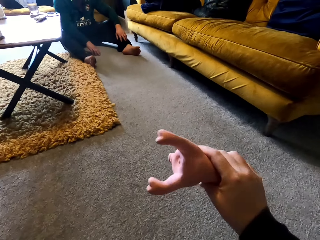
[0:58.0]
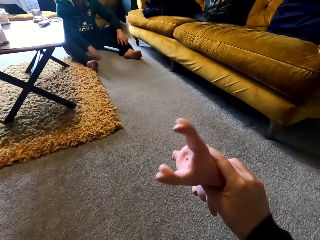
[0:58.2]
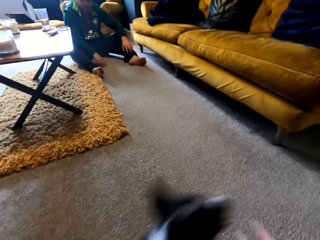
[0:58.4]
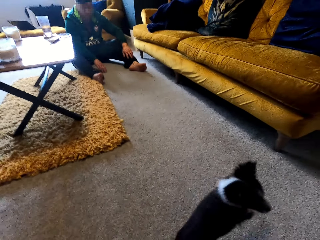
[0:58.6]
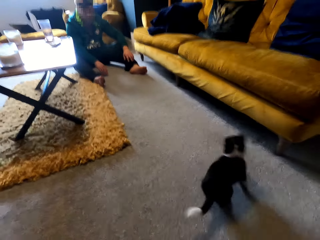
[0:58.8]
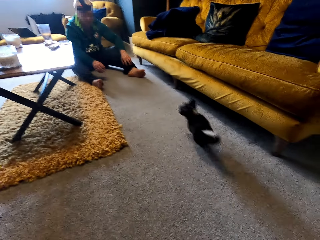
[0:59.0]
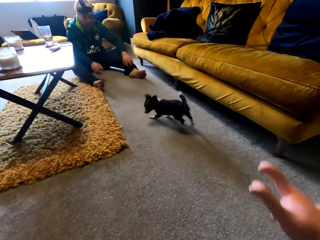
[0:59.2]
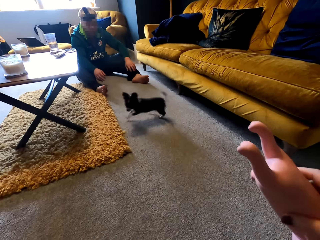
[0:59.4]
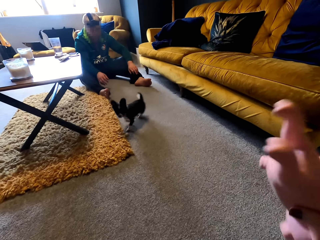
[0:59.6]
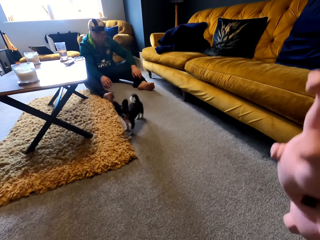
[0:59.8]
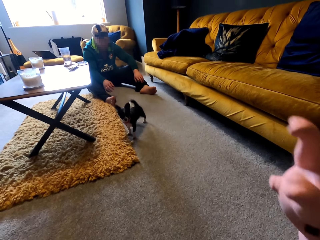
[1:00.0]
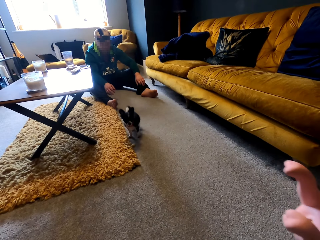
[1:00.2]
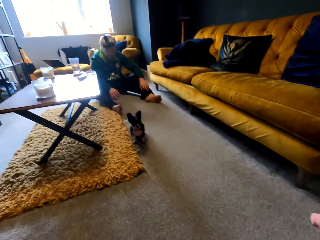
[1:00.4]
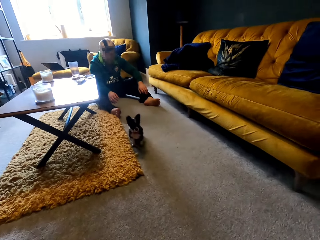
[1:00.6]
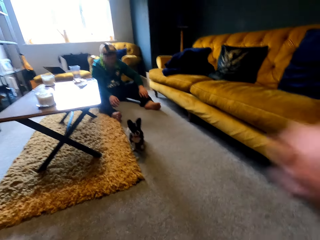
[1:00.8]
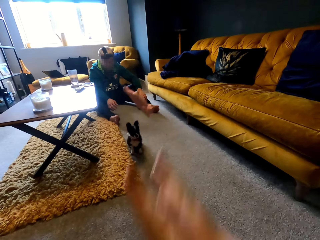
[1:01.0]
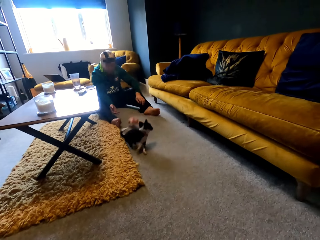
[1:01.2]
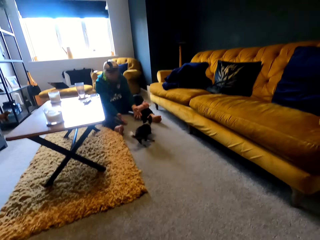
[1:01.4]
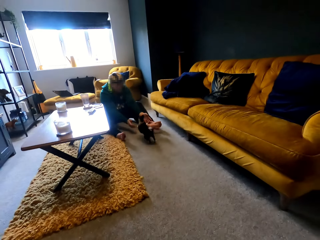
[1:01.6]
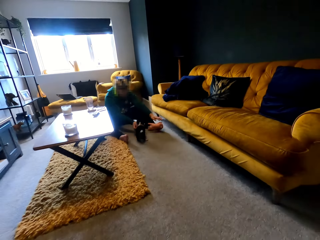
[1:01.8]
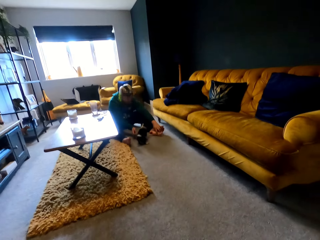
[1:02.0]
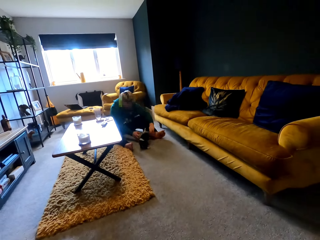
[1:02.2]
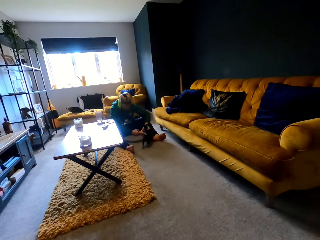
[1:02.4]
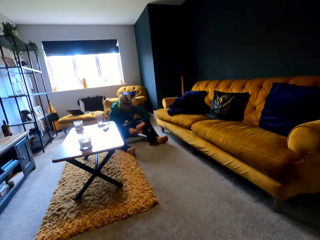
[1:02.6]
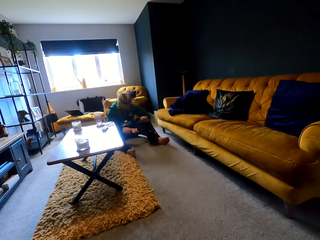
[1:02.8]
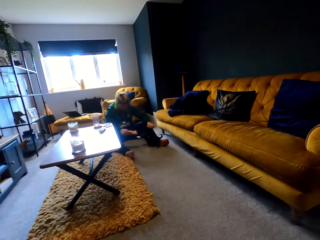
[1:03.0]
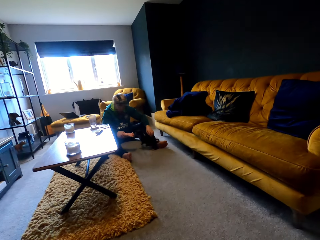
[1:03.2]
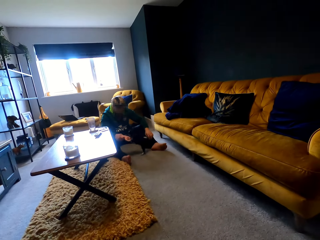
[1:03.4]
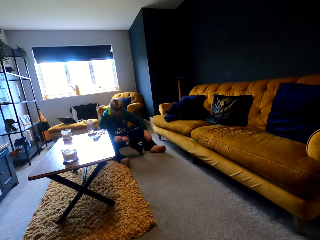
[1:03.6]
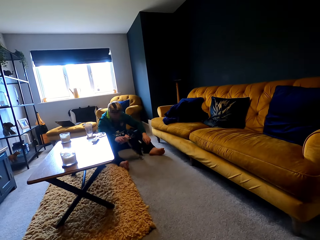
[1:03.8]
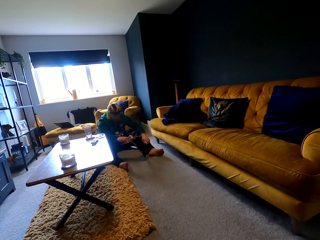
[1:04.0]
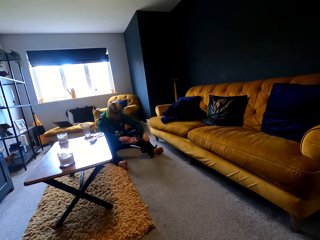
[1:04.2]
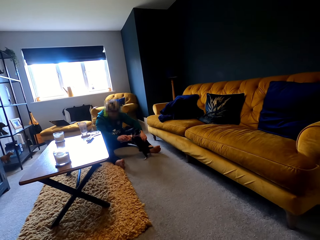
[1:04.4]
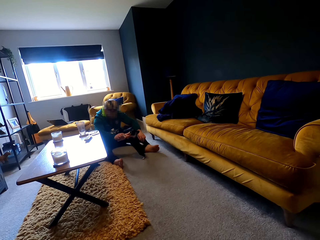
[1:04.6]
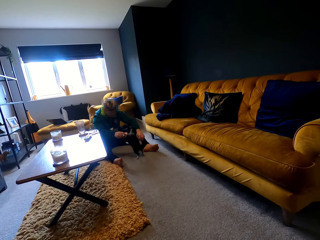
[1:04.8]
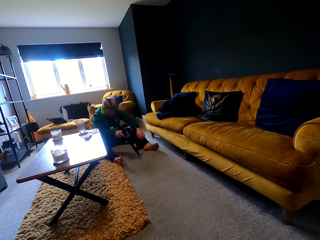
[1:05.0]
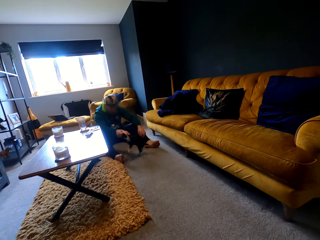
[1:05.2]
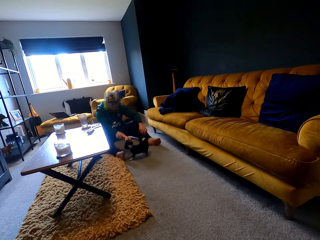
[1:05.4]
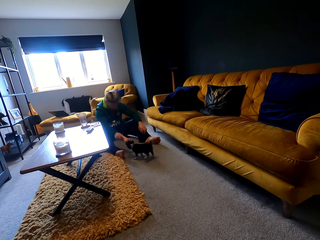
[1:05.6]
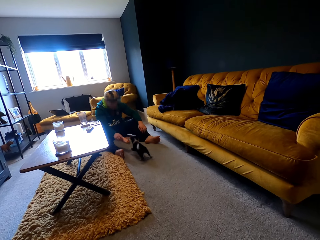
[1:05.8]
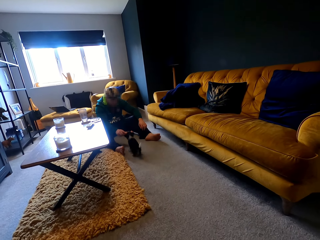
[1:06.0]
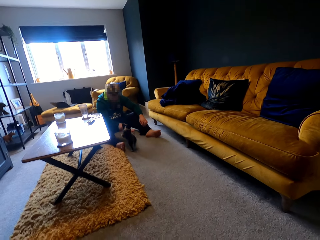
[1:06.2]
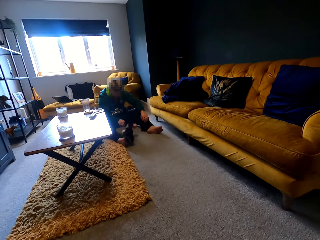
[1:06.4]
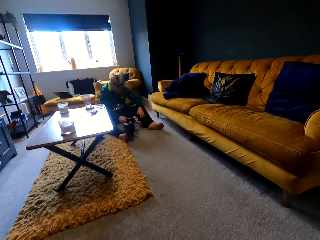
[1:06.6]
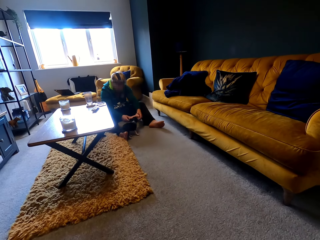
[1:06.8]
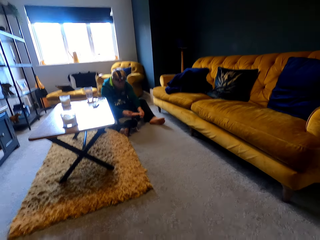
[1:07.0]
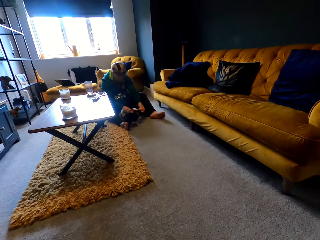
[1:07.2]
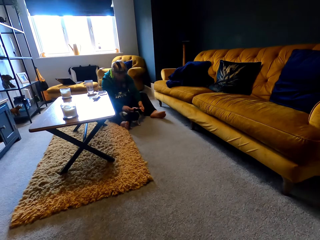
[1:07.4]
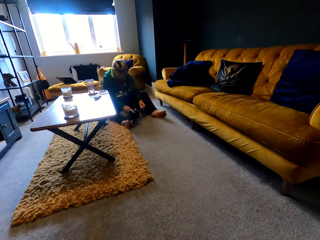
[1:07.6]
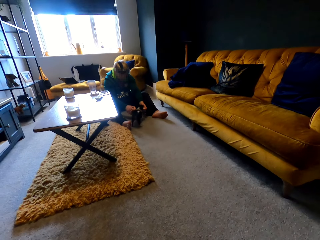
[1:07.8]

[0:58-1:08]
The camera wearer throws a stuffed animal. A man waves the stuffed animal at a puppy.

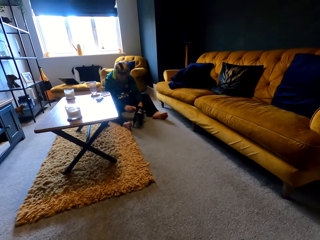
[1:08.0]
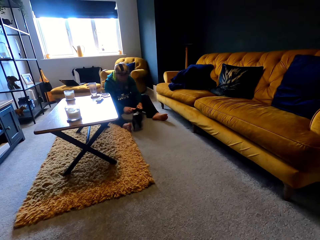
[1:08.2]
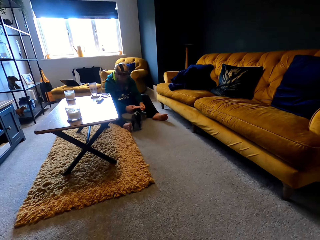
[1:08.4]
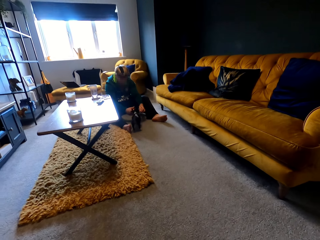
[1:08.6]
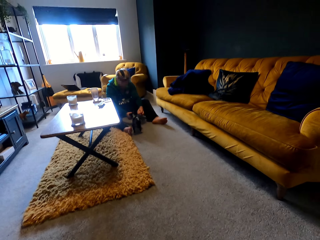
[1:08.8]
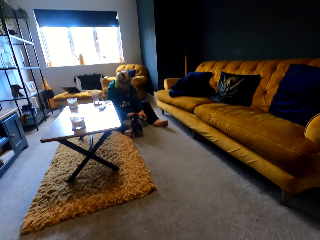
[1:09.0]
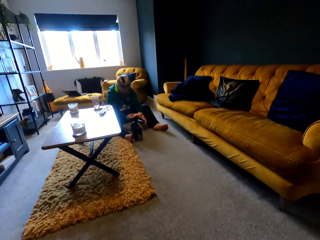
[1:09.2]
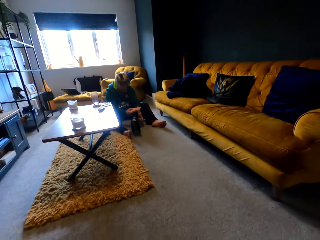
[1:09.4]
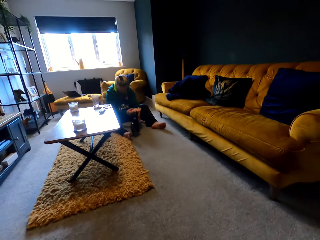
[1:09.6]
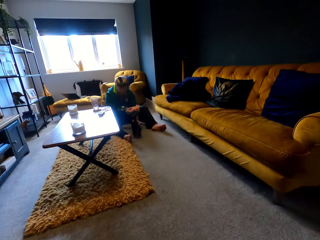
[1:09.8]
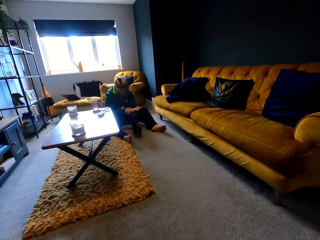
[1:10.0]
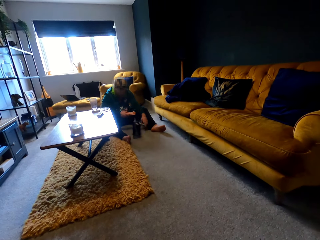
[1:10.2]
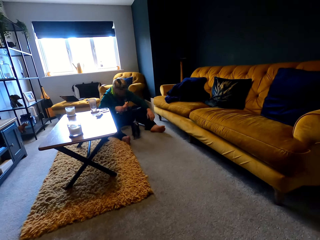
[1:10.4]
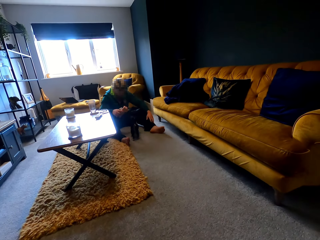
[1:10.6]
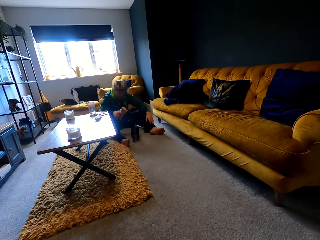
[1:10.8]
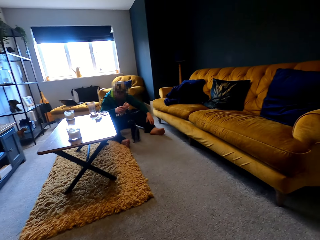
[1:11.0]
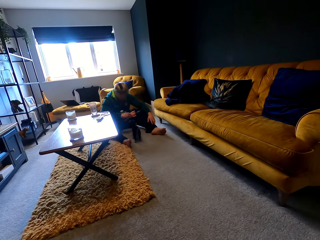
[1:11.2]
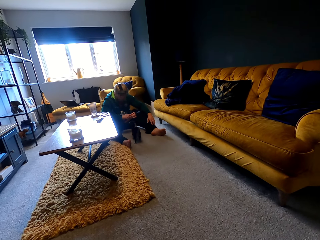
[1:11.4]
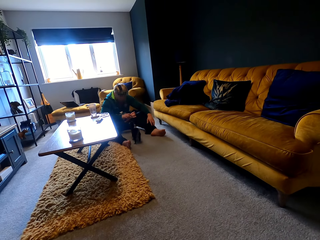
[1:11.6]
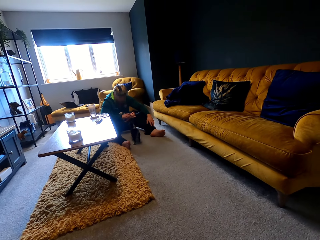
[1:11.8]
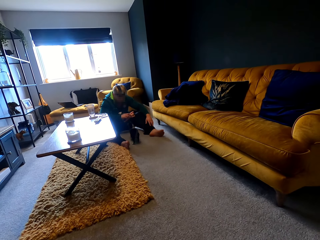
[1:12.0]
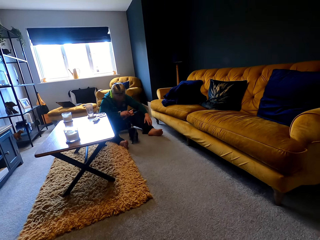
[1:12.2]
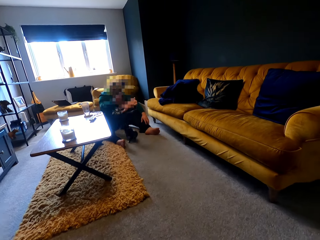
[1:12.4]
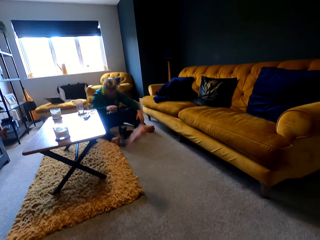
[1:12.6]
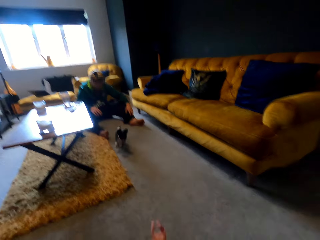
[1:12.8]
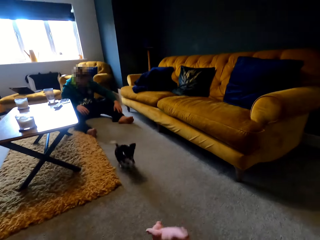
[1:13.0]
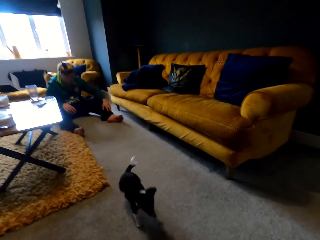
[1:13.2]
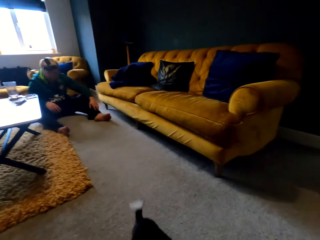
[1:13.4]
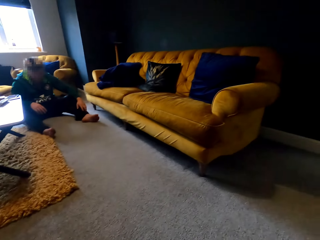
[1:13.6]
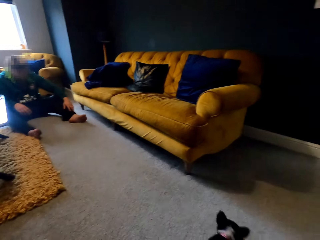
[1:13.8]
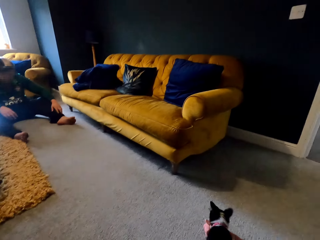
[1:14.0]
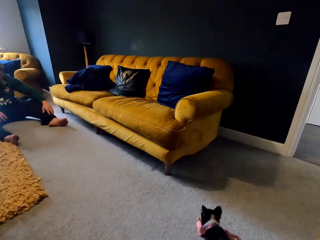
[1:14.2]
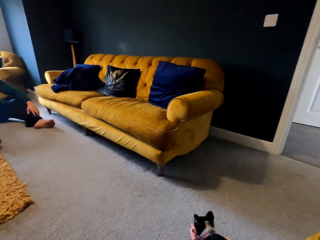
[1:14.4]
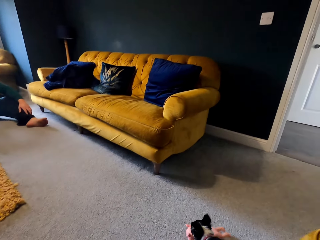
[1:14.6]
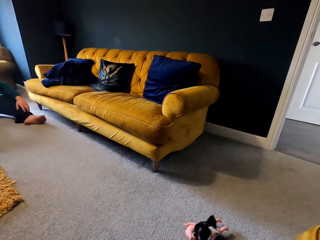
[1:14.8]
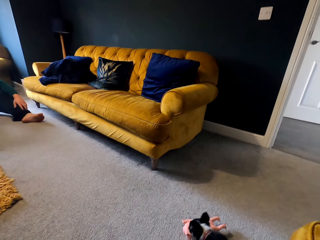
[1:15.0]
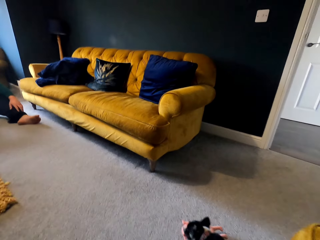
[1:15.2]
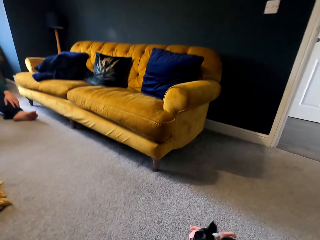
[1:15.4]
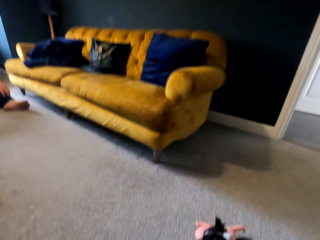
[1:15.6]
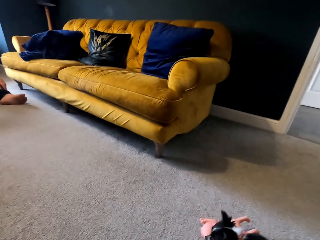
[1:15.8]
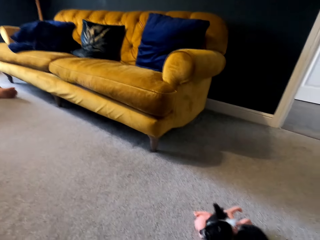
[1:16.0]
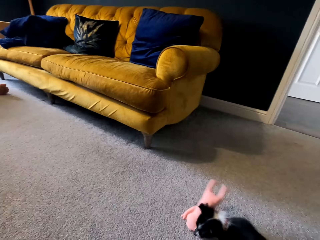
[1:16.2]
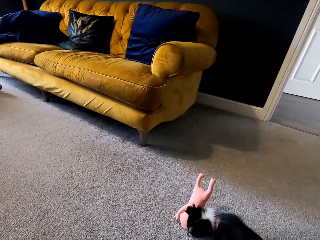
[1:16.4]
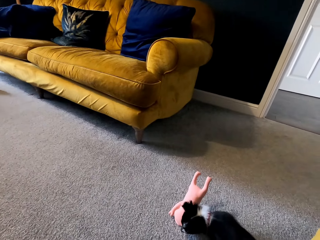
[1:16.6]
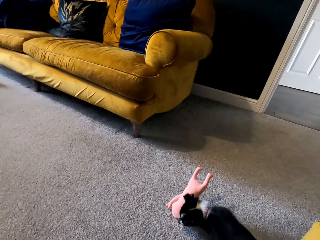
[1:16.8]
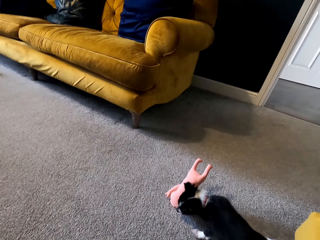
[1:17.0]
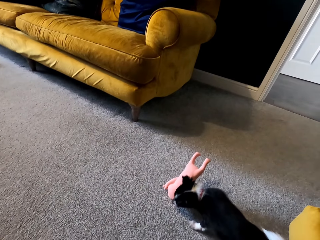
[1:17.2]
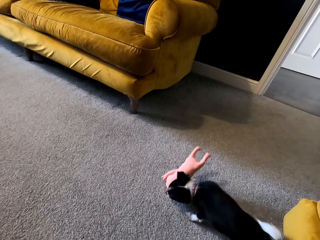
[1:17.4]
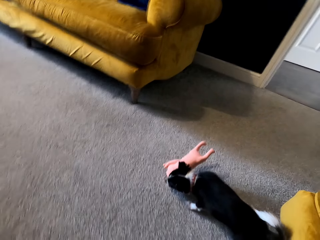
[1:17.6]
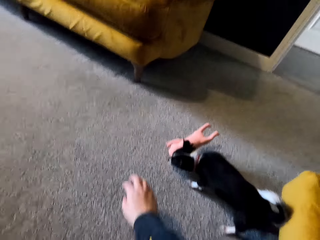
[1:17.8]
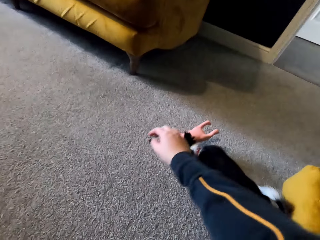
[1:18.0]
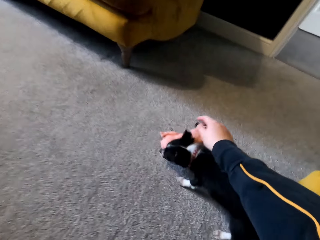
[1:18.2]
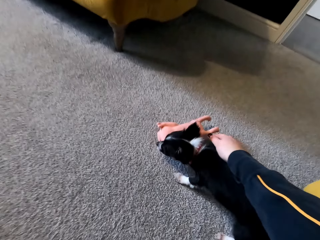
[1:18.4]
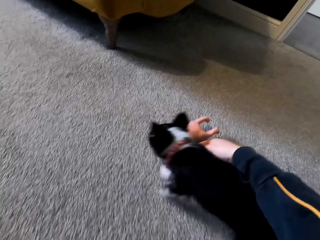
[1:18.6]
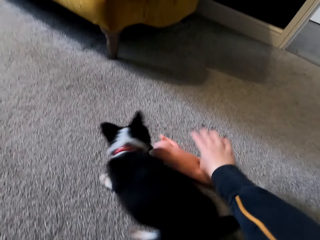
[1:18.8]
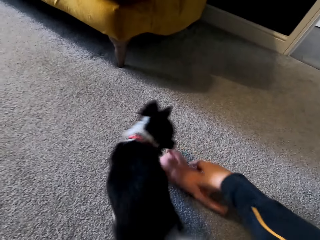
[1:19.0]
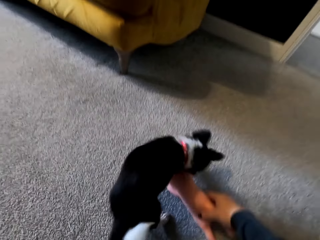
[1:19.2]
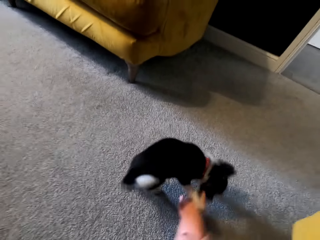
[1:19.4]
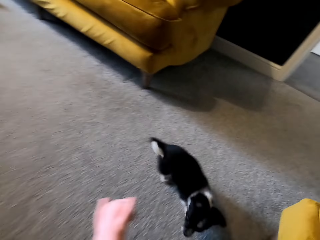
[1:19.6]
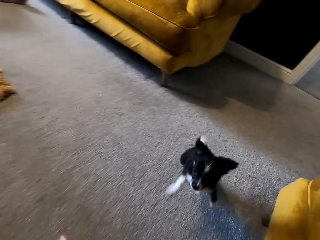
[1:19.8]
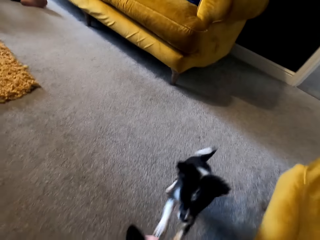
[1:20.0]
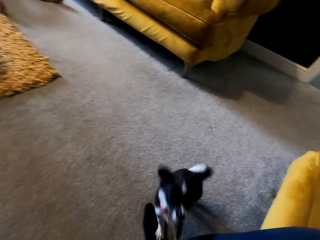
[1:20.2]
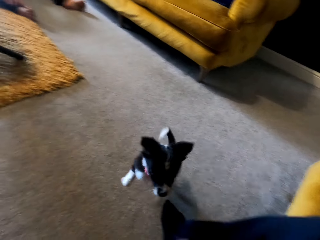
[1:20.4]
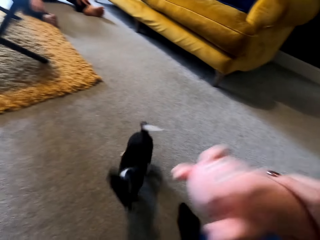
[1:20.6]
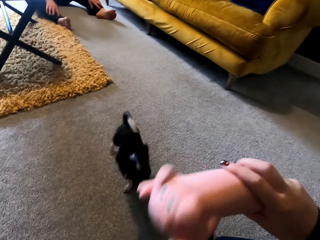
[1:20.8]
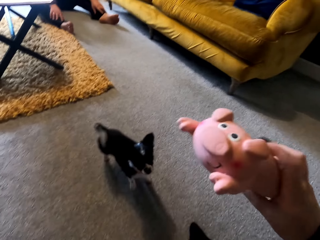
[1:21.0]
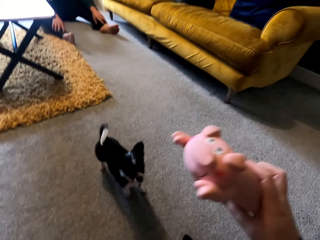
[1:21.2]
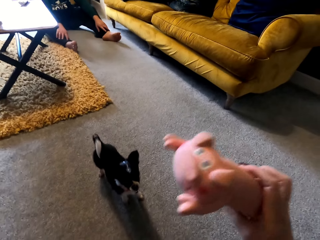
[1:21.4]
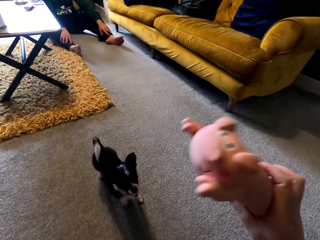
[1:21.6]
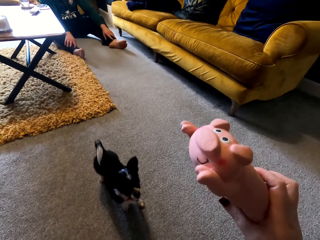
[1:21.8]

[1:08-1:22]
A man throws a stuffed animal. The camera wearer gazes at a puppy. They grab the stuffed animal from the puppy. They wave the stuffed animal at the puppy.
